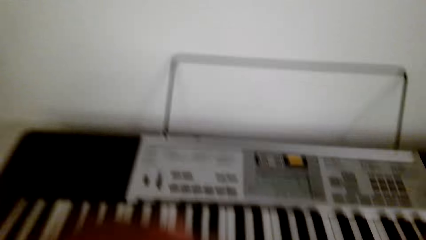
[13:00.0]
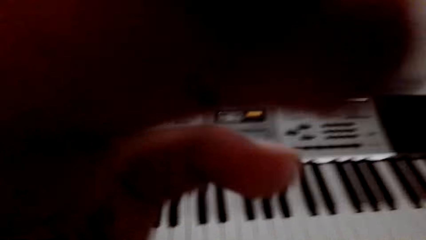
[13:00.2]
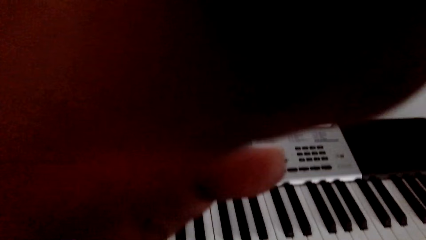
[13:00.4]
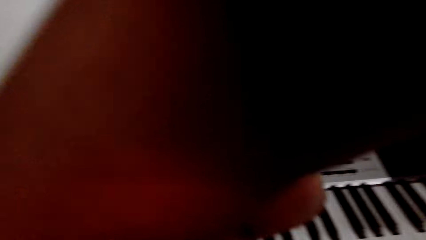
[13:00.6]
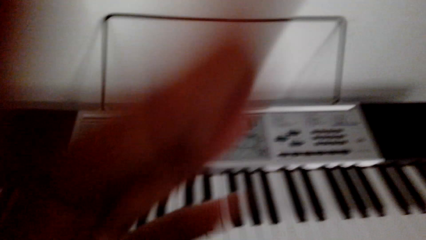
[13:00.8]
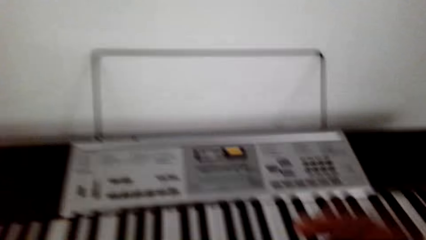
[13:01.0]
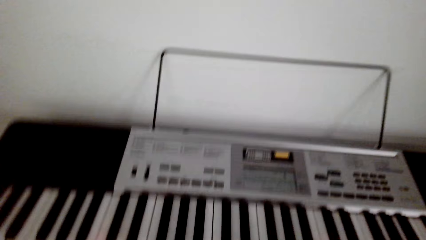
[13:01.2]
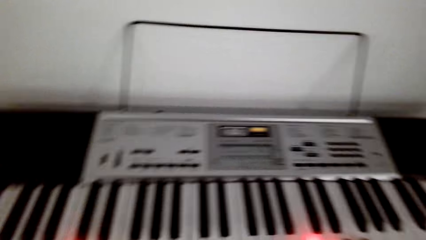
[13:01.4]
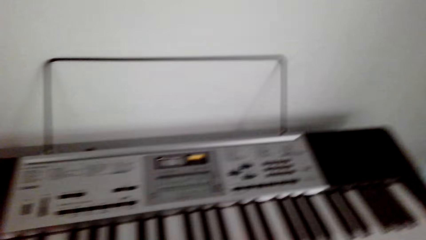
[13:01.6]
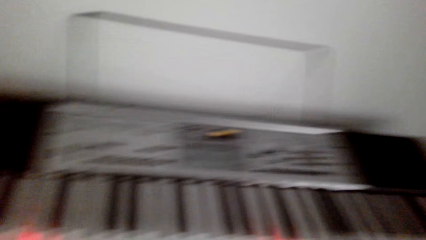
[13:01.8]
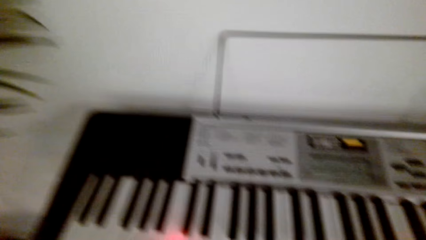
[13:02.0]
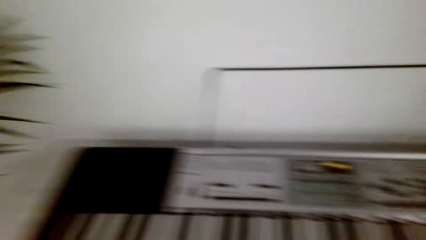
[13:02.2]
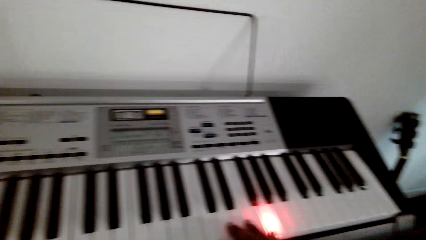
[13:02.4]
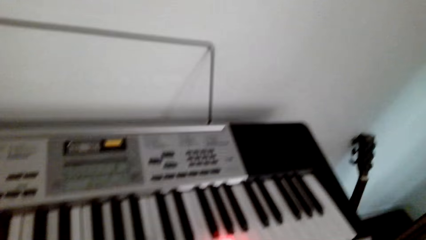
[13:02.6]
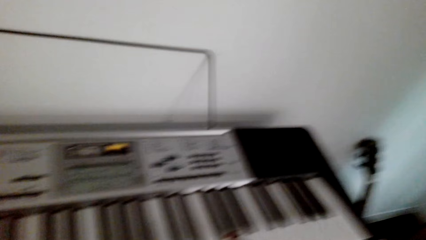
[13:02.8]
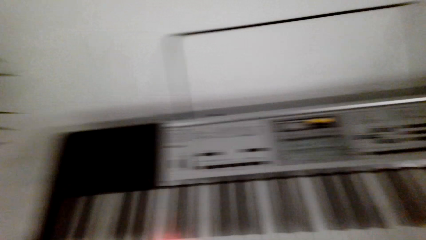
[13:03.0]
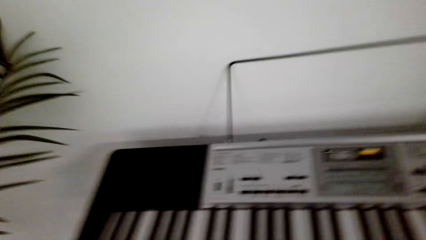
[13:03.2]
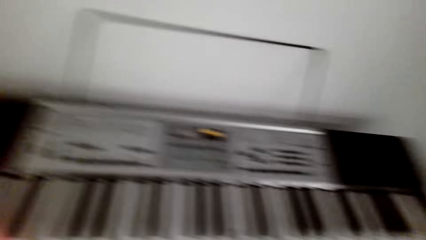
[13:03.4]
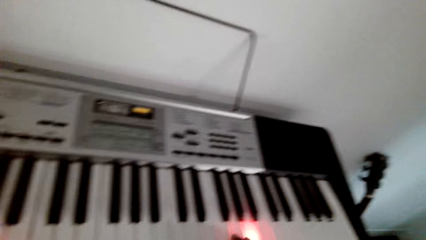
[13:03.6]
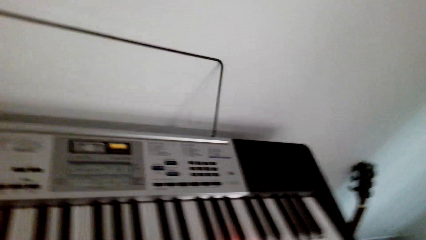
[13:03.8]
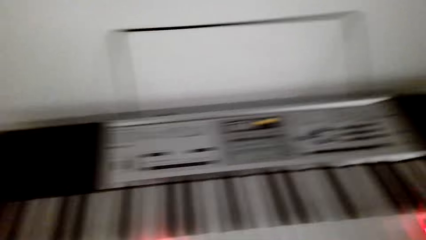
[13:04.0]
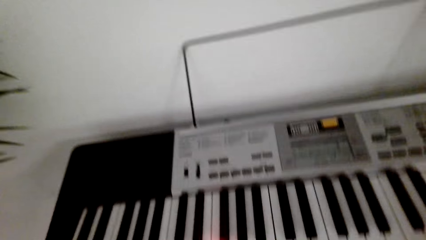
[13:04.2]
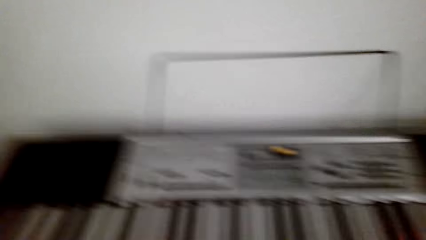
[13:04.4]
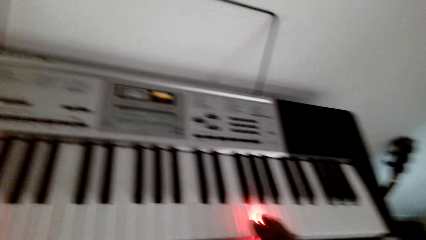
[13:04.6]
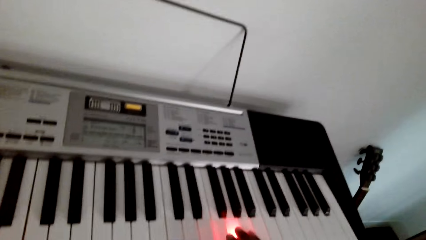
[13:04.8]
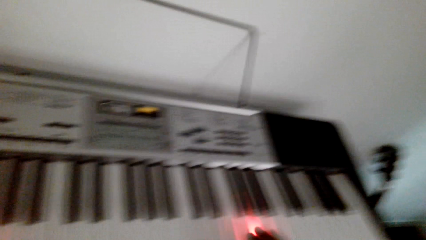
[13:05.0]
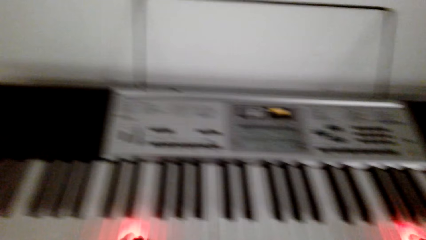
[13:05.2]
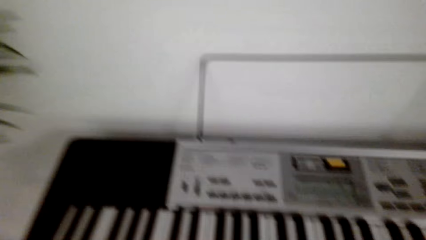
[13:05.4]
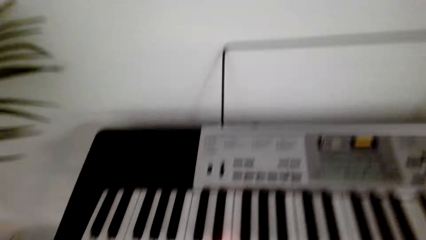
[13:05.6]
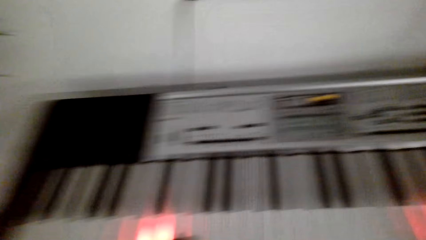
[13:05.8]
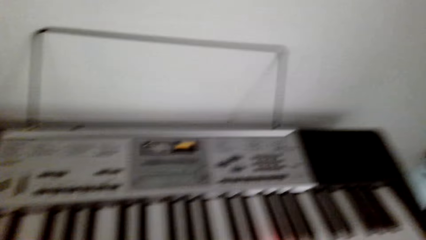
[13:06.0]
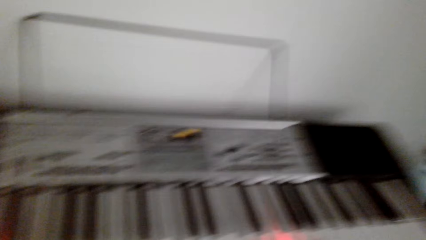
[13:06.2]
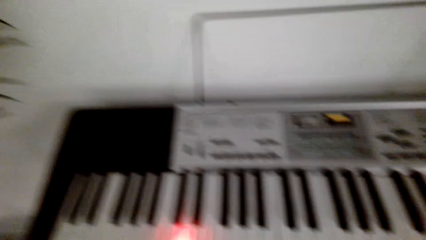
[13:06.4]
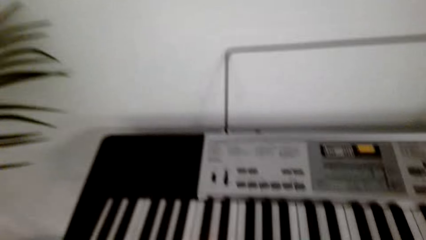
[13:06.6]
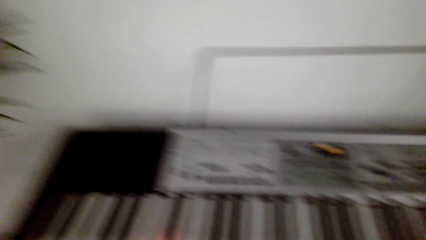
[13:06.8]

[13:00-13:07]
The camera wearer fixes the camera. They play the piano.

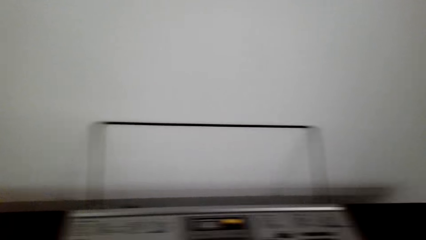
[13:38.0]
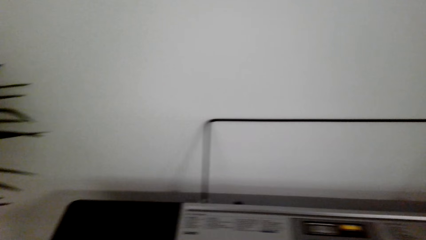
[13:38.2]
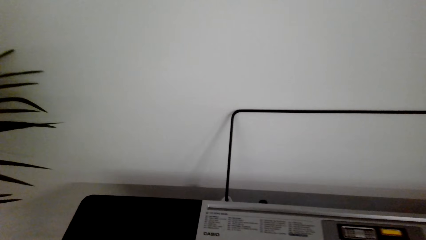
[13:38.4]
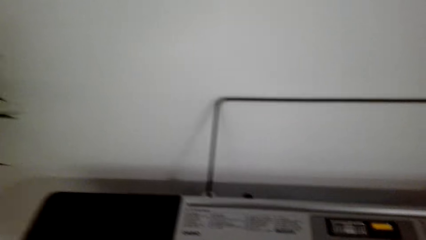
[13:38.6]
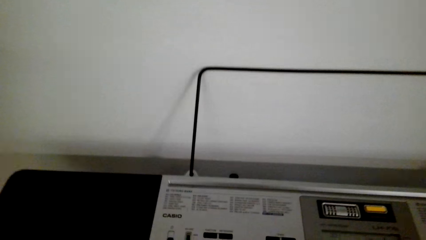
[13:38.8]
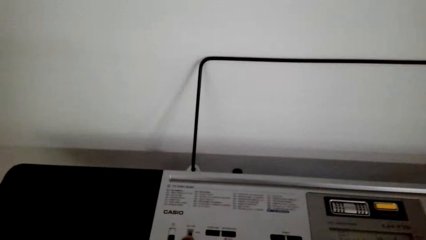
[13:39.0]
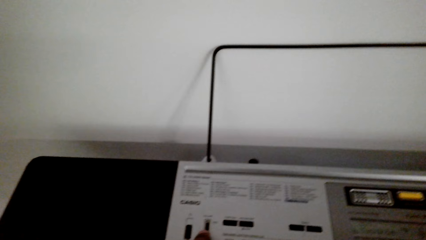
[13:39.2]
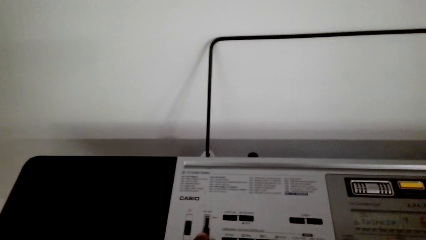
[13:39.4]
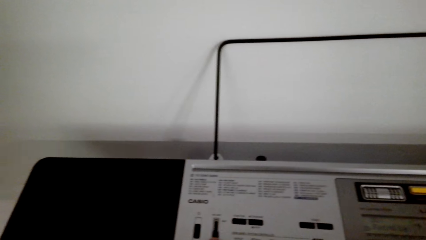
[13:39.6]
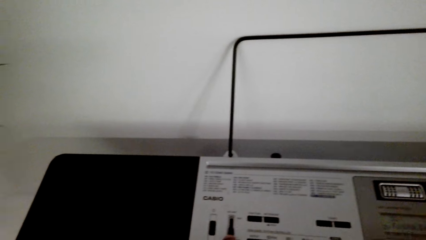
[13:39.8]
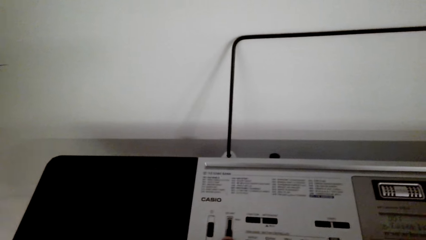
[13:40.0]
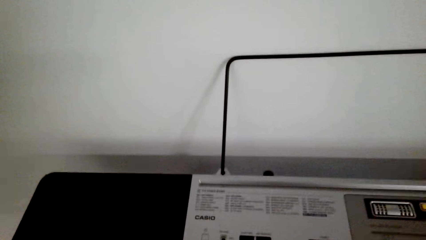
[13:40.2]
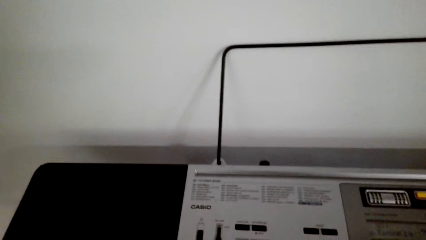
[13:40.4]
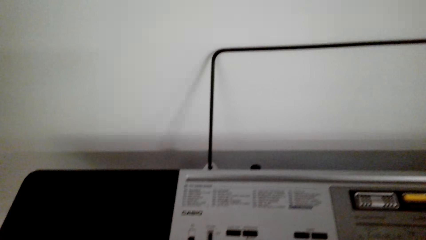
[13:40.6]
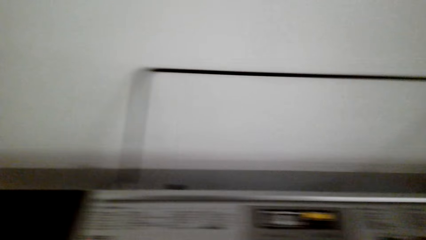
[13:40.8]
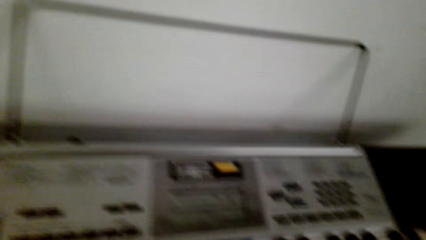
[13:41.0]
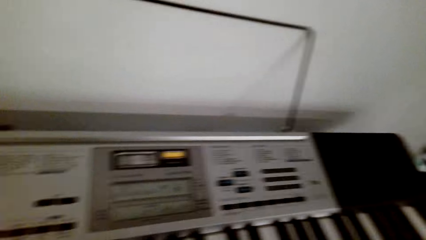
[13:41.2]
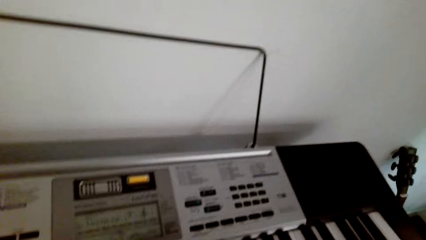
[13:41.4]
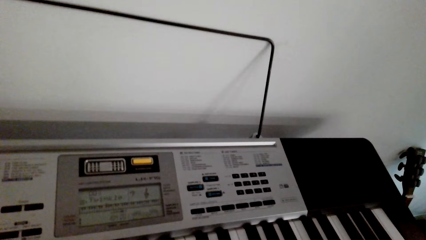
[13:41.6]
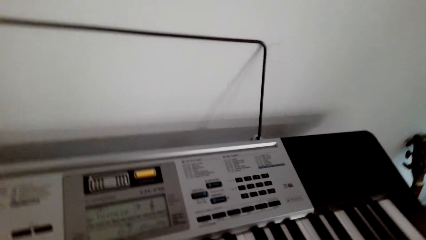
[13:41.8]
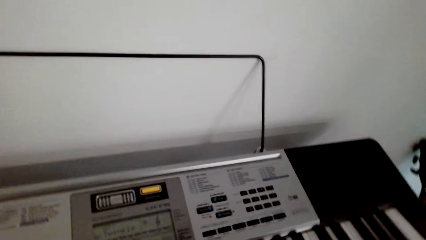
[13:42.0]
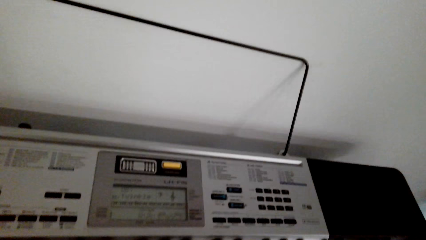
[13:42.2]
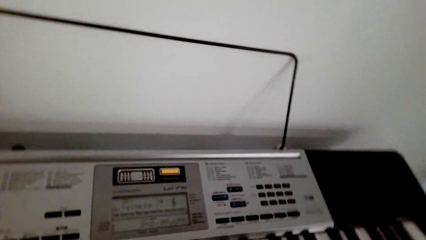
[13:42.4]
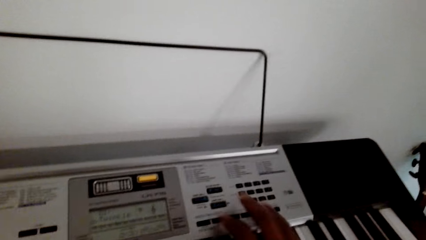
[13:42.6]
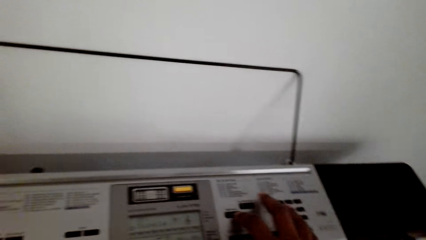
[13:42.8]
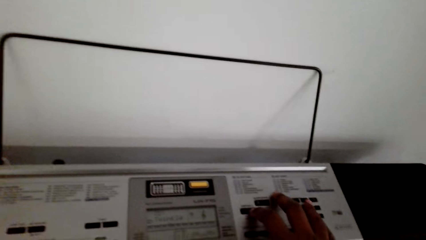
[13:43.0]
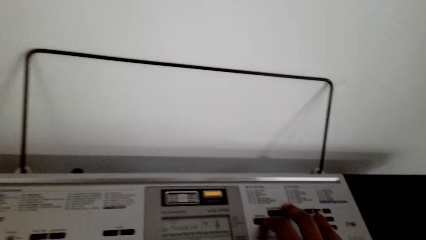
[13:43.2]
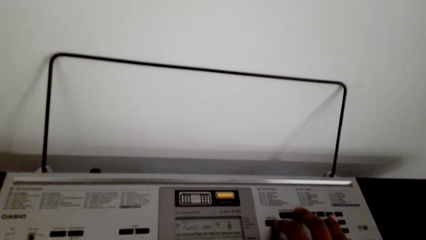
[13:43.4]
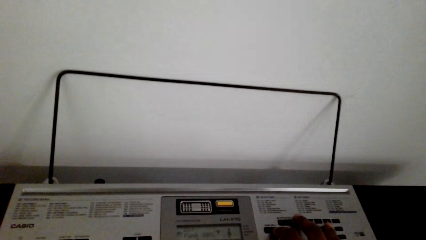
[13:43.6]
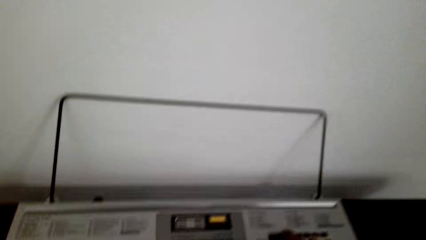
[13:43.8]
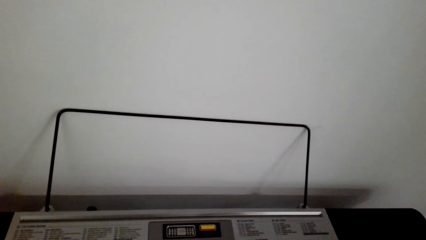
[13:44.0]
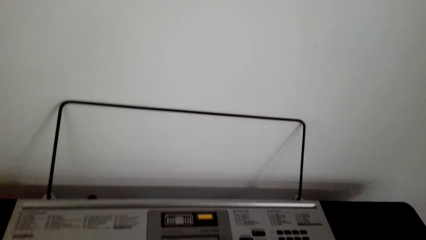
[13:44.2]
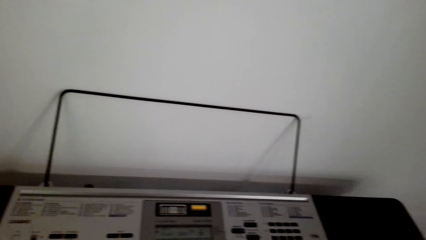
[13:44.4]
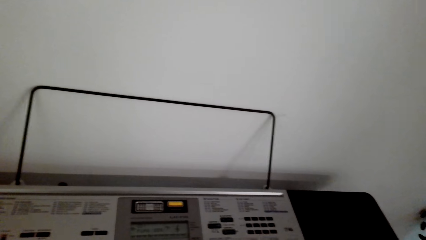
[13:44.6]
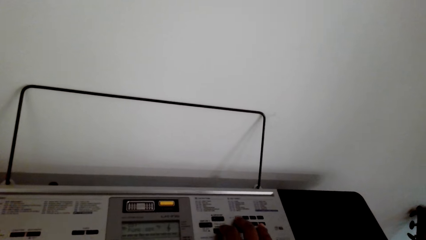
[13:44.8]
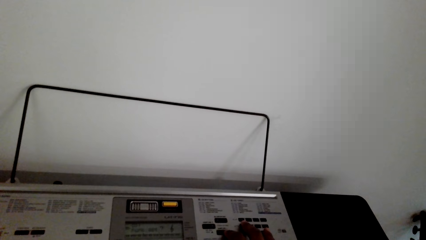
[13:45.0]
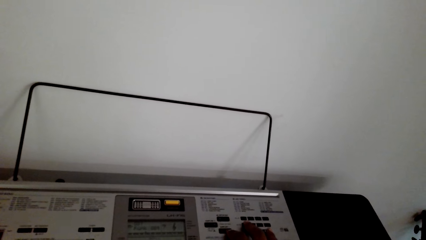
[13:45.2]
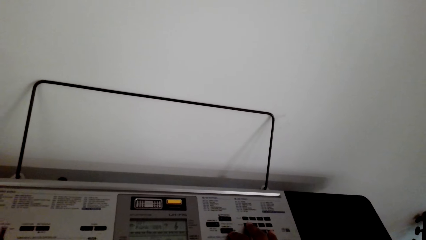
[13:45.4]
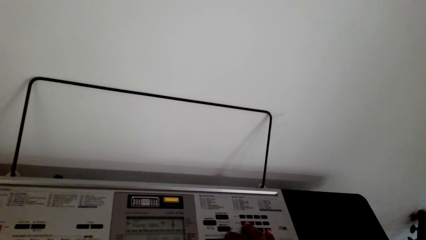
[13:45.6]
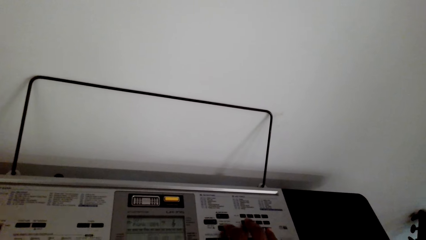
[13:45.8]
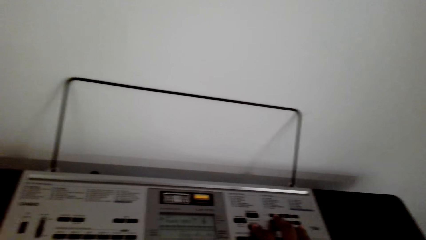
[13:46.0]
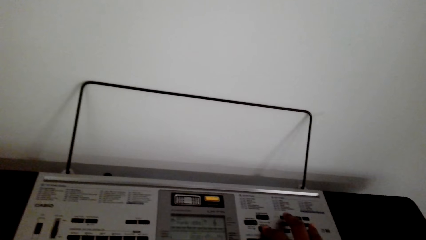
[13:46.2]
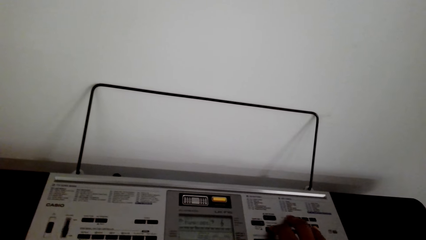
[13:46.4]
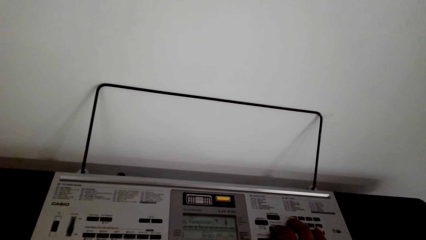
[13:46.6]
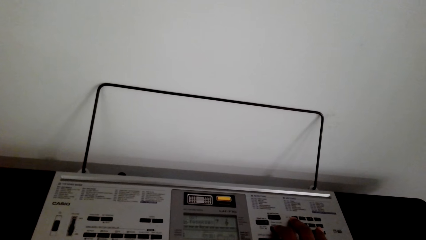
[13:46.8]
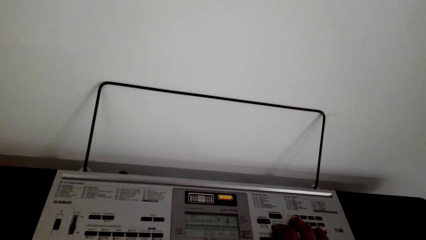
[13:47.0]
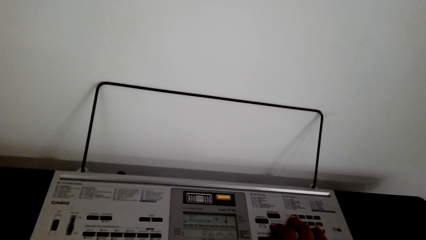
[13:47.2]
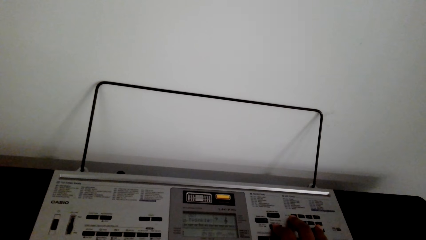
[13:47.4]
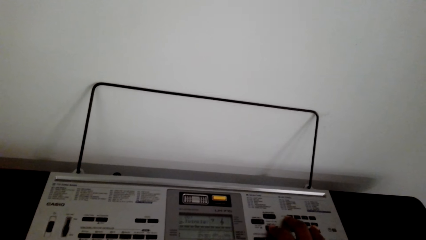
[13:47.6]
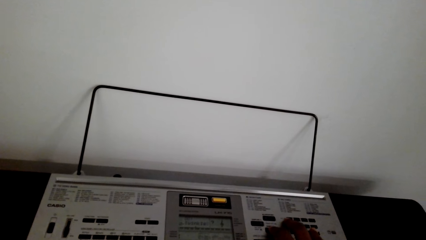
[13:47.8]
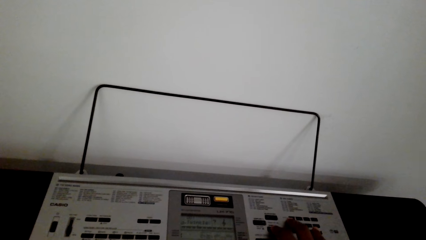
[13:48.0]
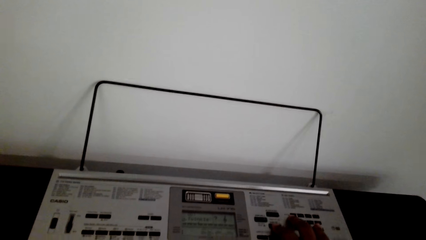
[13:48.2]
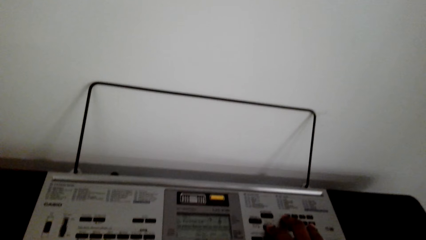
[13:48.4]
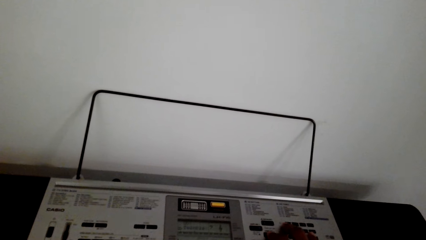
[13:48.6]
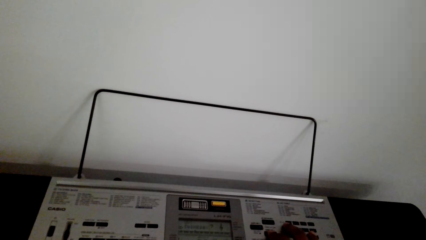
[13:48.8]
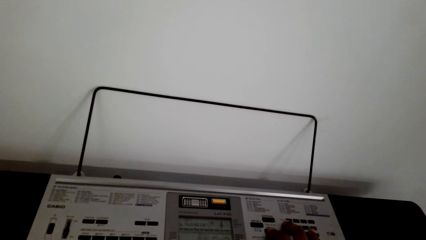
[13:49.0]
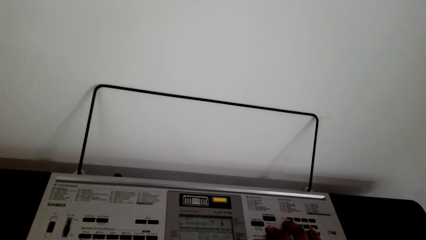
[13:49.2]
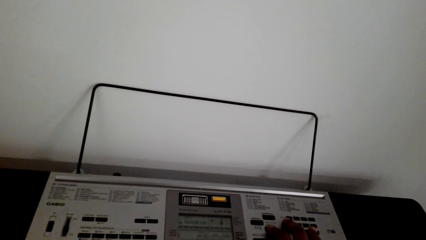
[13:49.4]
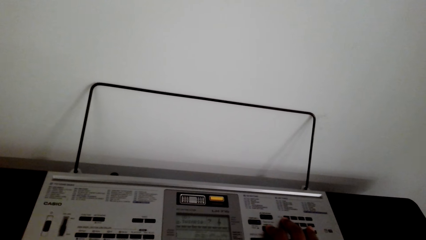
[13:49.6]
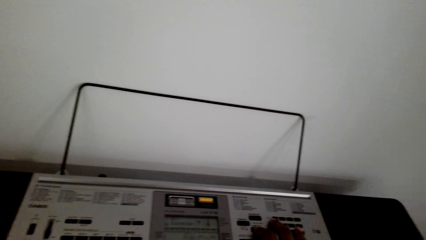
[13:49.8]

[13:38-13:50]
The camera wearer adjusts the keys on the piano. They play the piano. They adjust the keys on the piano.
